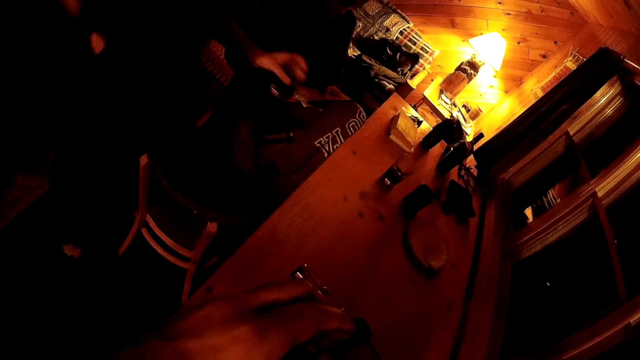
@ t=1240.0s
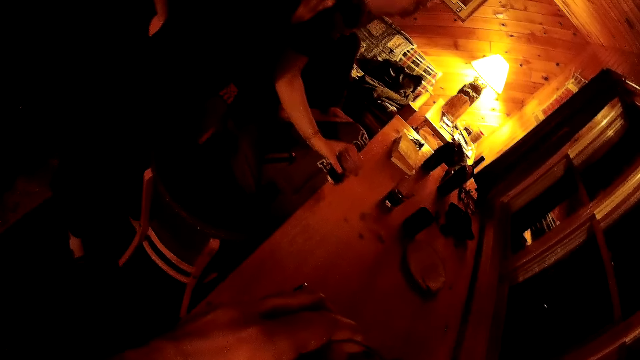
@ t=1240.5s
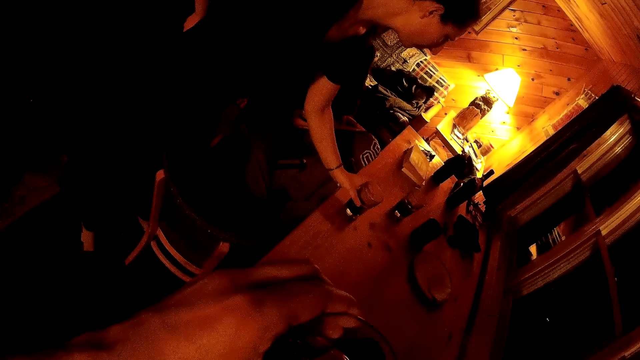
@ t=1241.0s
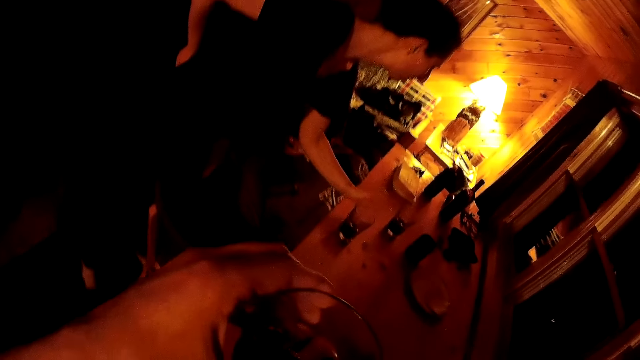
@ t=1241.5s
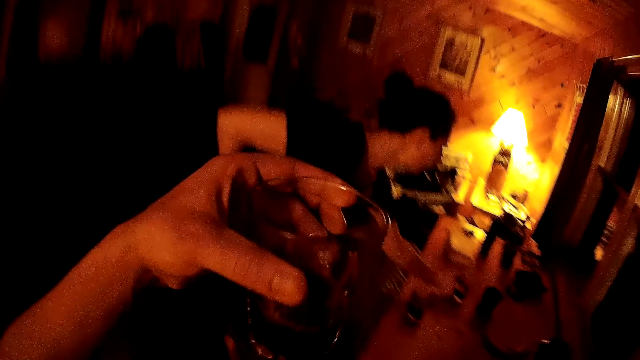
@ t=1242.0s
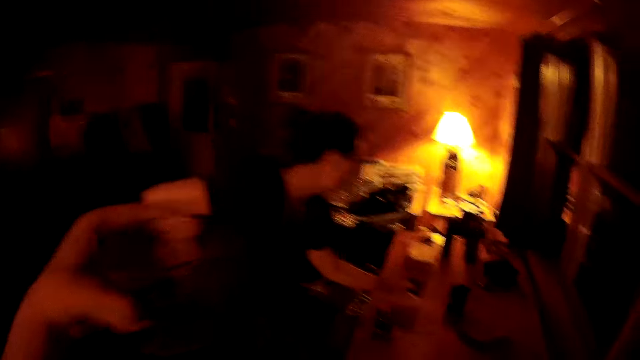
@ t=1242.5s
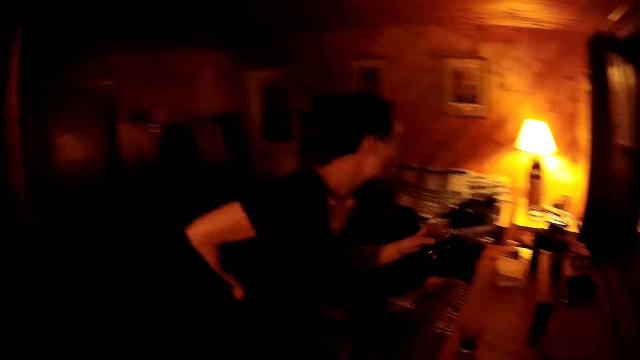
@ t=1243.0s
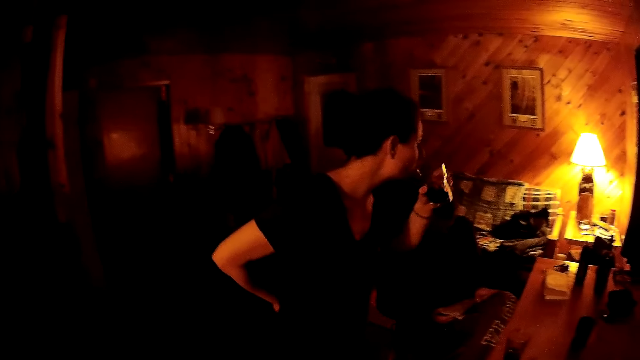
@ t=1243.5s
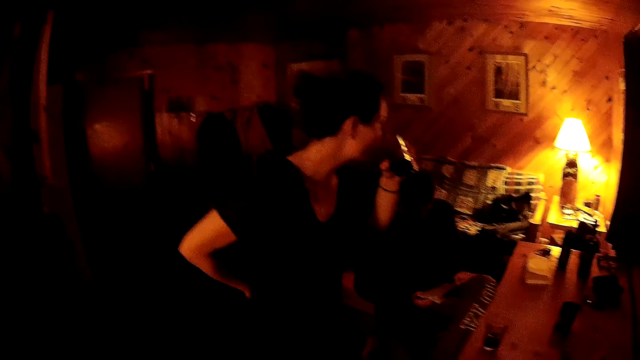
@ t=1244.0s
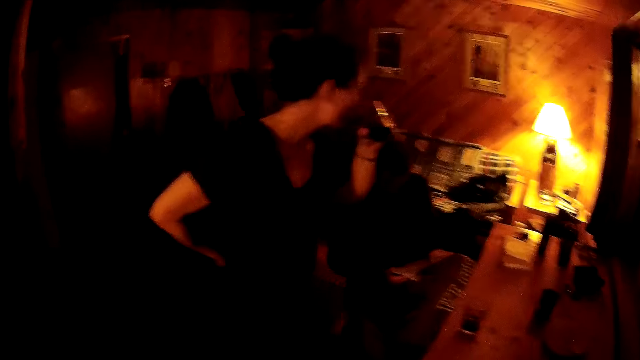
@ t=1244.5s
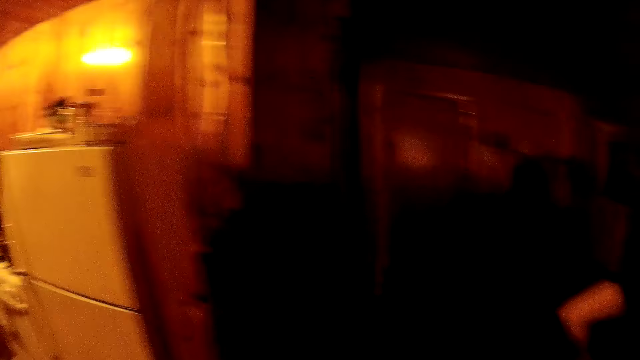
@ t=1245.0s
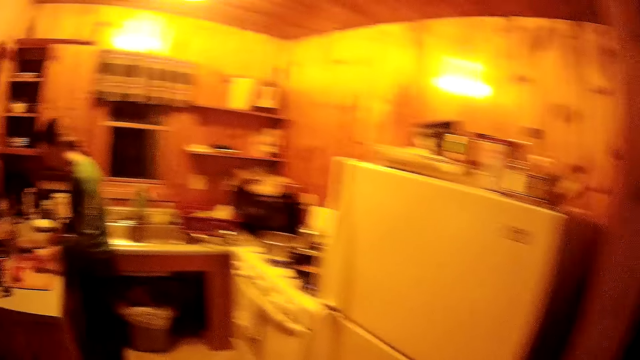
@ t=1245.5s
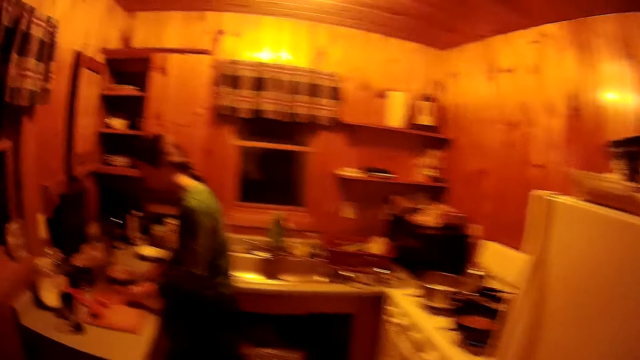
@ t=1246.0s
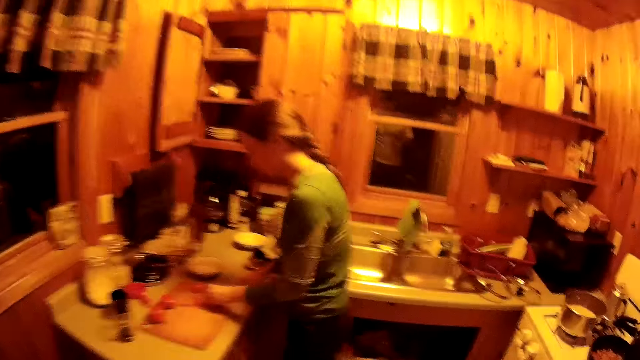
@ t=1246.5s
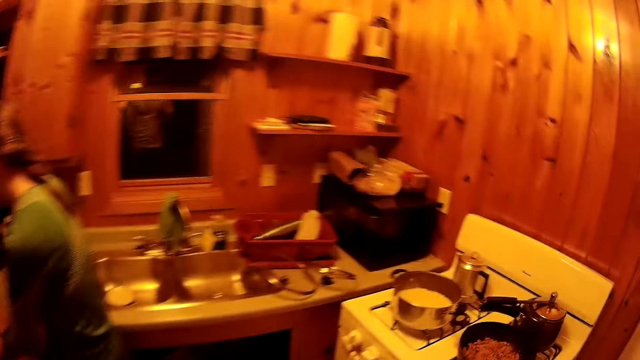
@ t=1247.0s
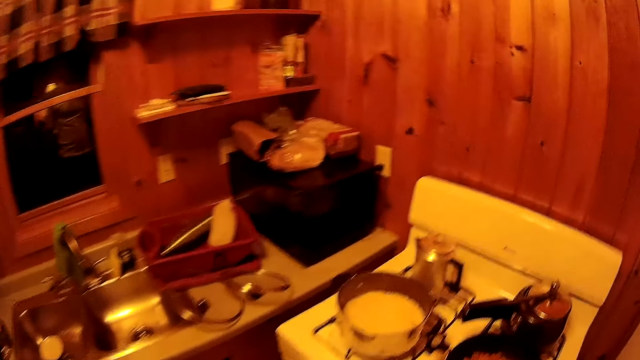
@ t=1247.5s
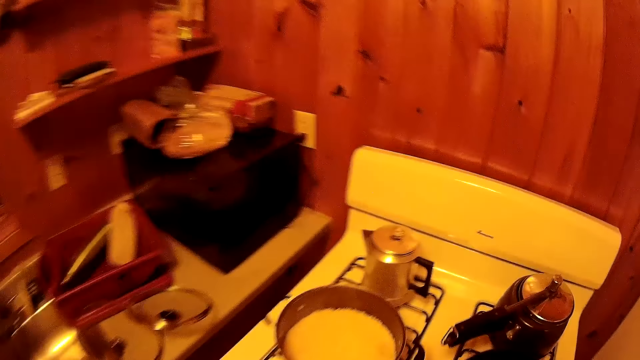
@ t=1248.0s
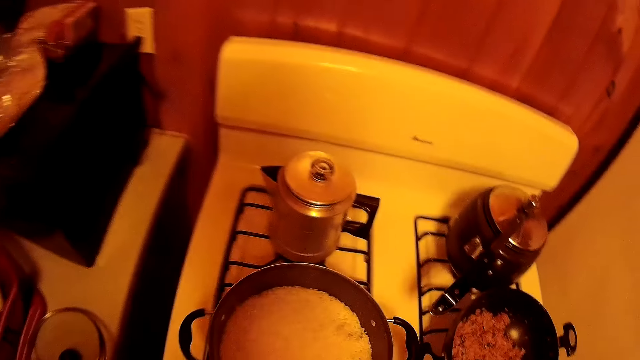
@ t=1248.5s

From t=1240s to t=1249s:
A woman puts the glass on the table. The camera wearer holds a glass. The woman sips a drink. The camera wearer walks around the room.

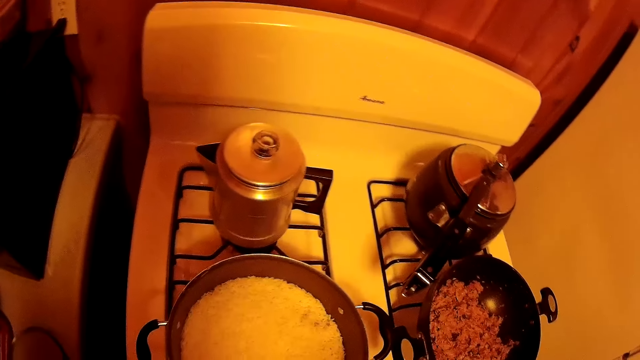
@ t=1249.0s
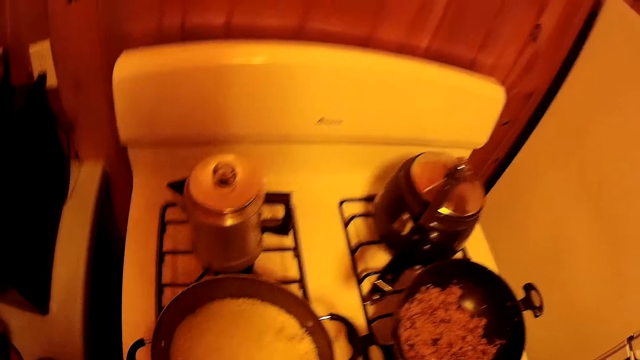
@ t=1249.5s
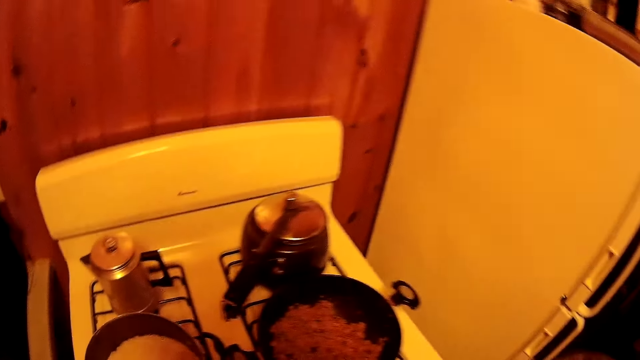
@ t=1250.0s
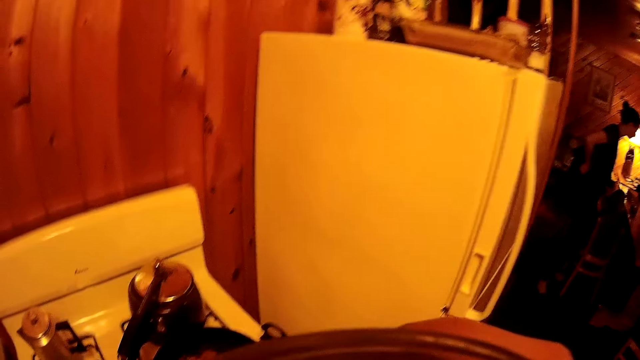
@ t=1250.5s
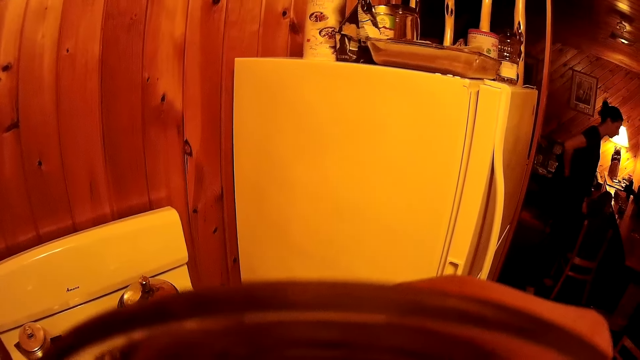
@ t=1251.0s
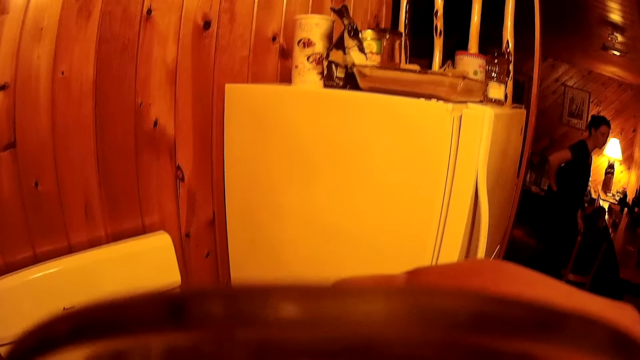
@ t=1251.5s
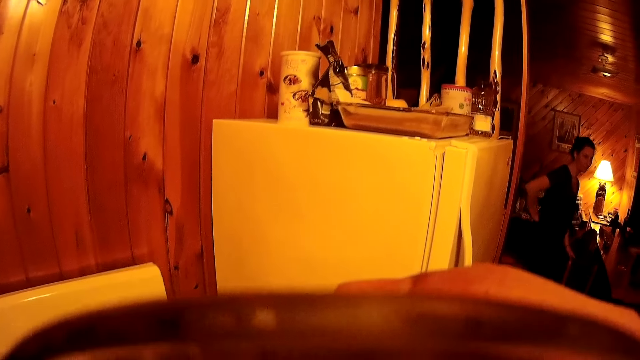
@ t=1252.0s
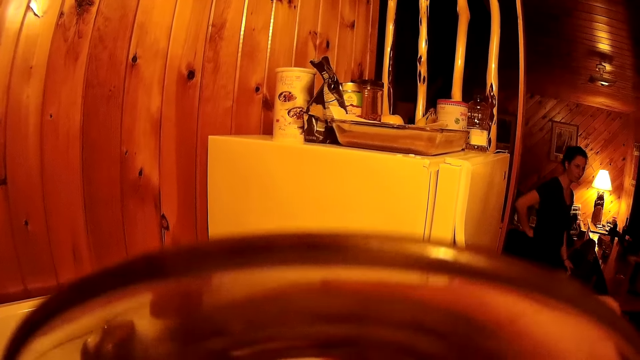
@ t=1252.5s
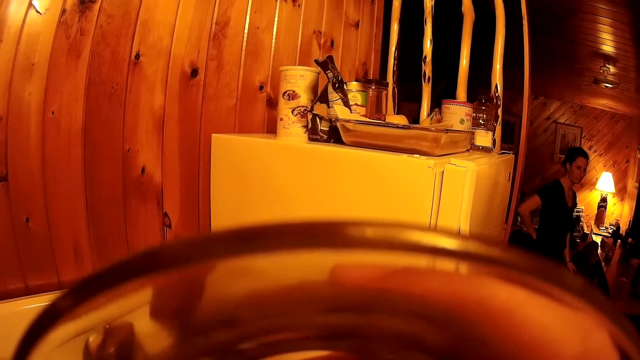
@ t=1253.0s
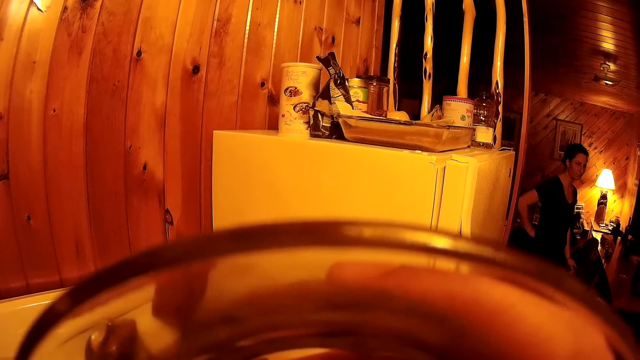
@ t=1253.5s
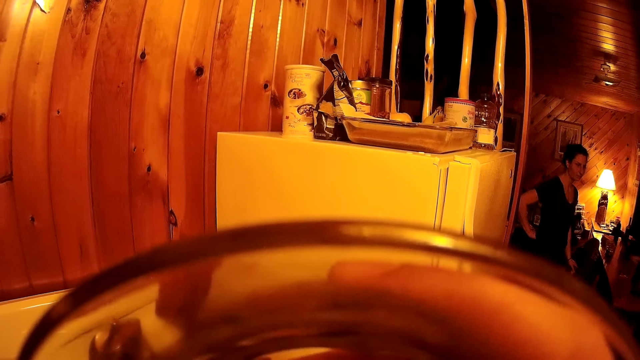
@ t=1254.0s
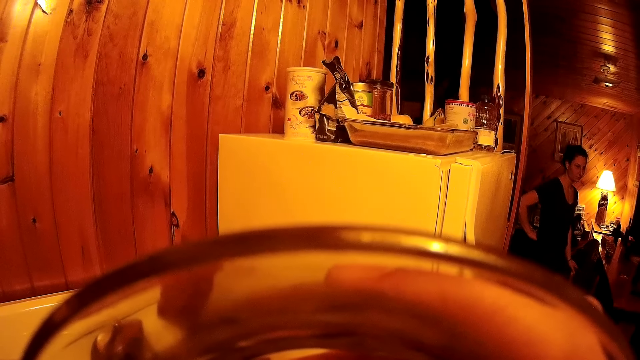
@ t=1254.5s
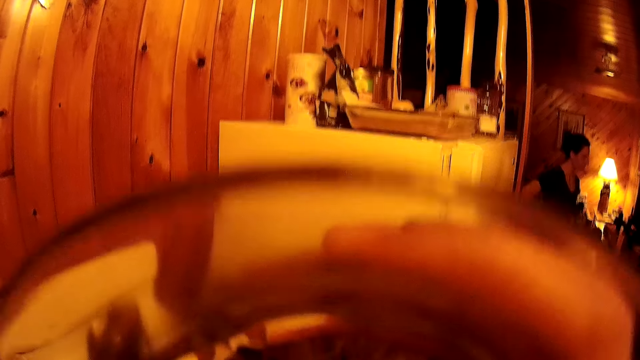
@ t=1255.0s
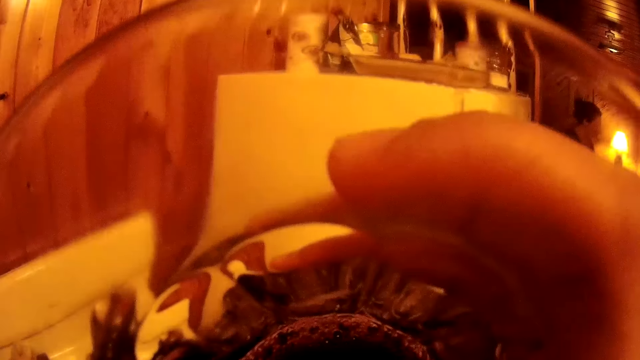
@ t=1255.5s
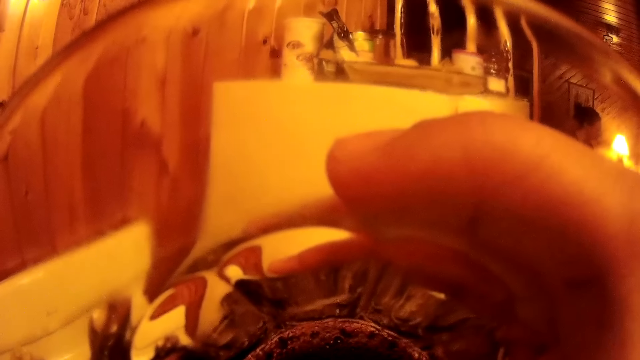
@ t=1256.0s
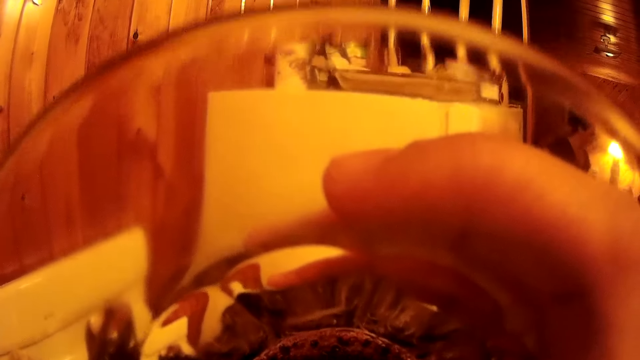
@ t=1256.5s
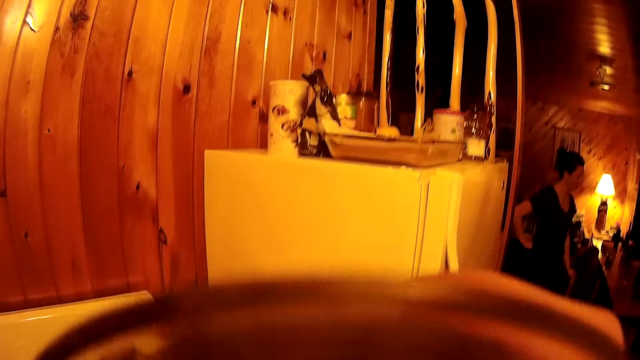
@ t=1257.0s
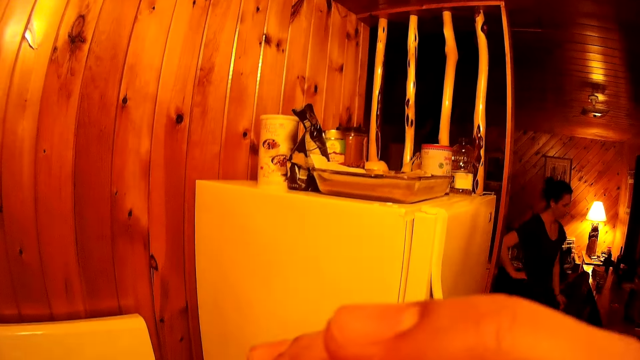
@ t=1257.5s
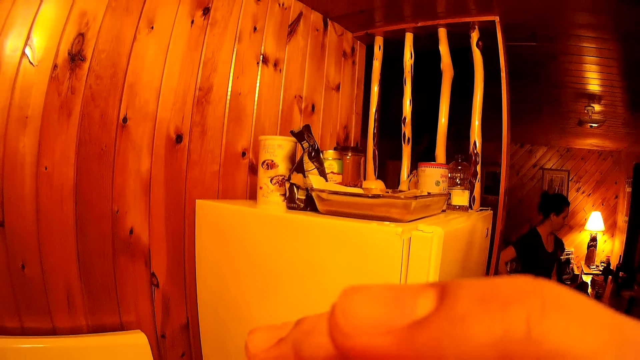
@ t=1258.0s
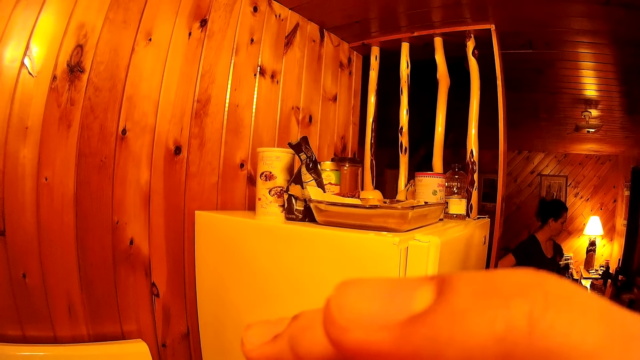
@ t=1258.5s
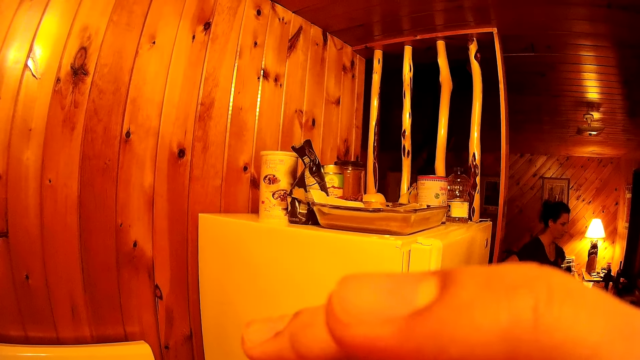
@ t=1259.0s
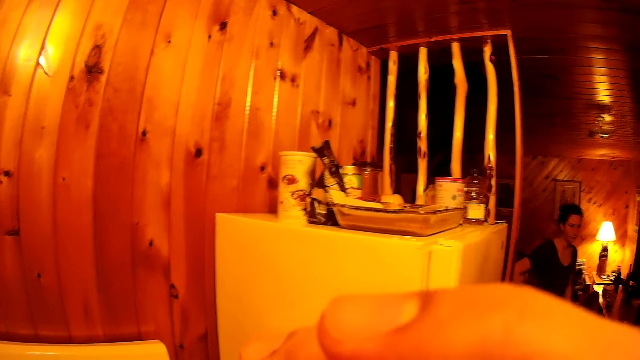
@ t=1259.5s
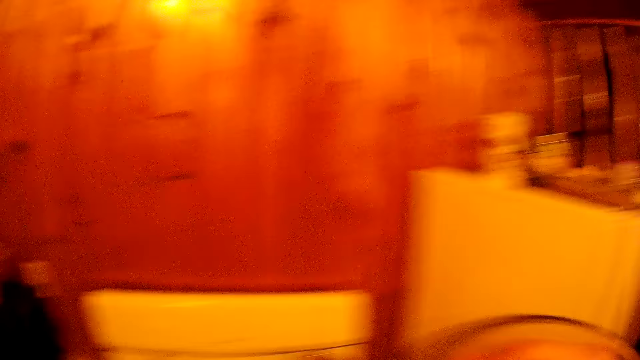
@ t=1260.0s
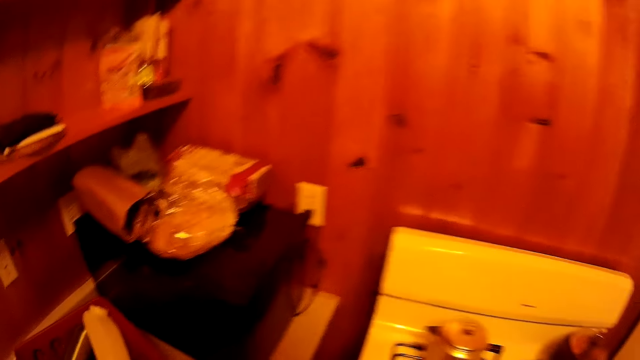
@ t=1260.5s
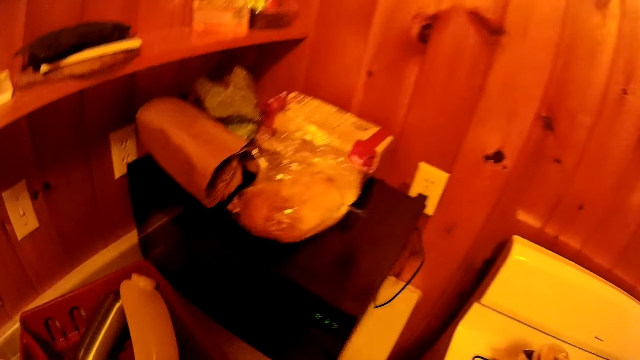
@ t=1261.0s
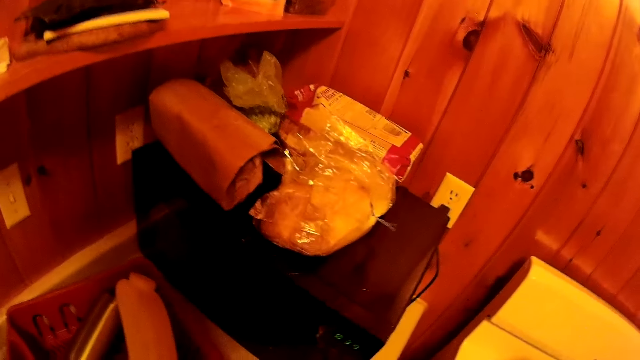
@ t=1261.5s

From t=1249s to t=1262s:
The camera wearer drinks something from a glass. They walk around the room.
